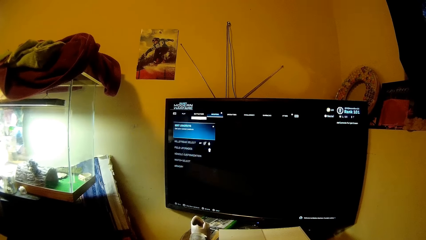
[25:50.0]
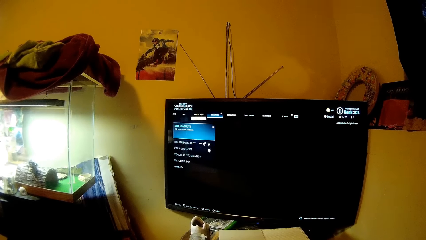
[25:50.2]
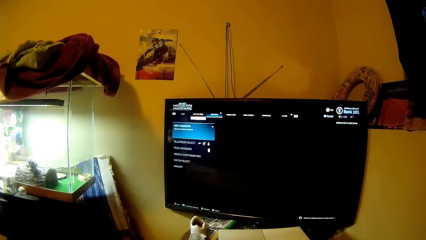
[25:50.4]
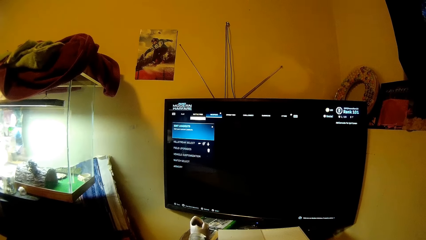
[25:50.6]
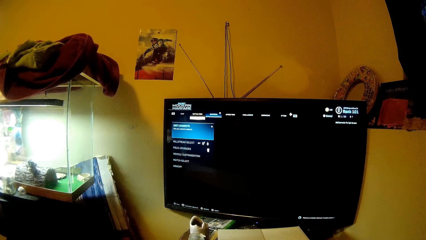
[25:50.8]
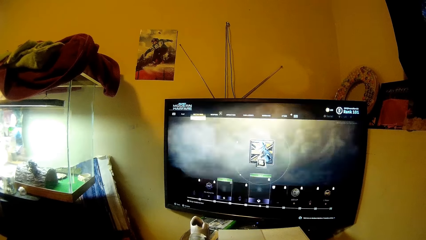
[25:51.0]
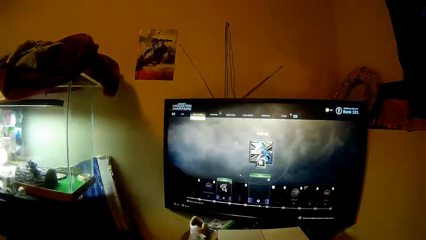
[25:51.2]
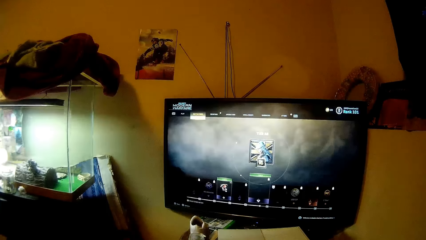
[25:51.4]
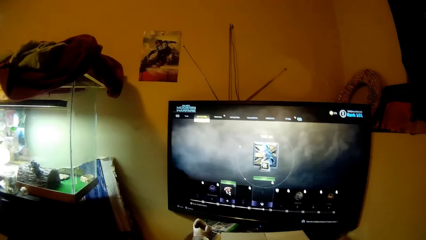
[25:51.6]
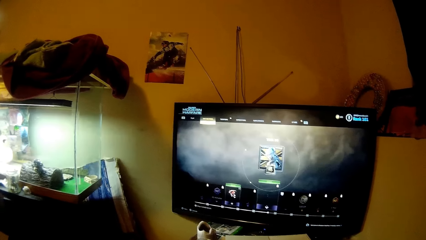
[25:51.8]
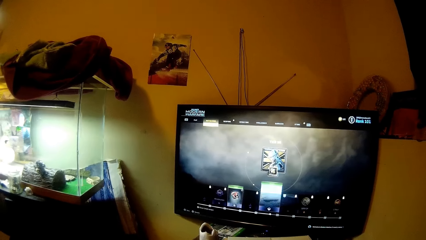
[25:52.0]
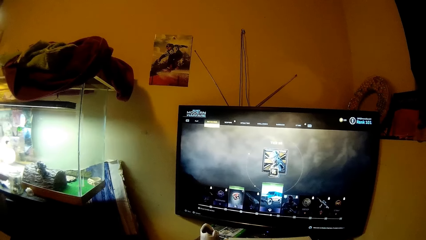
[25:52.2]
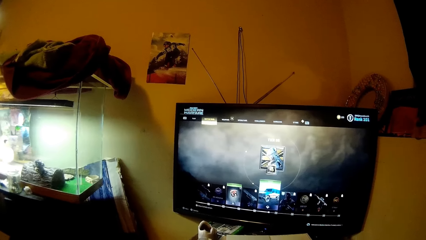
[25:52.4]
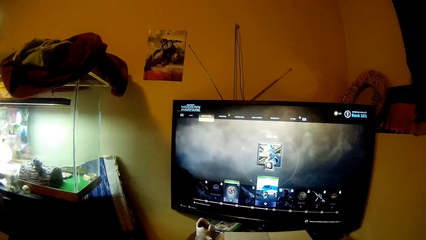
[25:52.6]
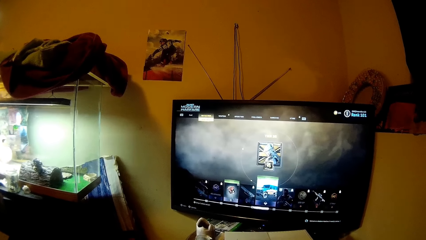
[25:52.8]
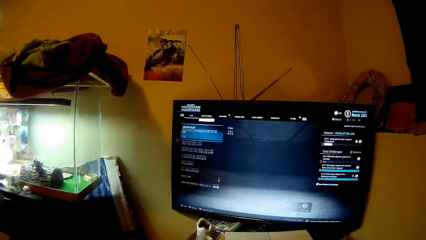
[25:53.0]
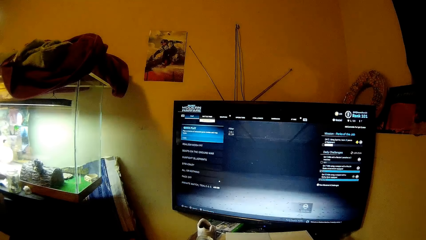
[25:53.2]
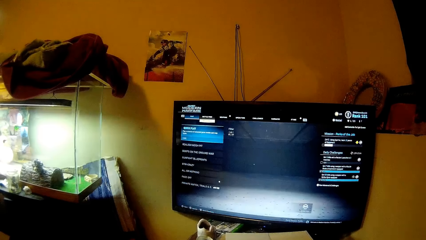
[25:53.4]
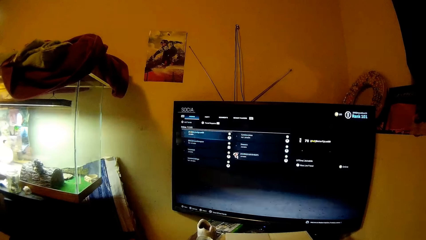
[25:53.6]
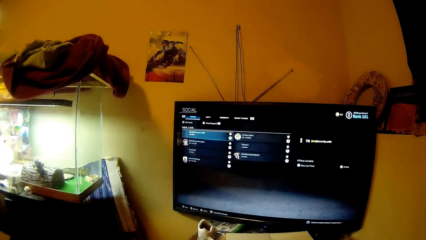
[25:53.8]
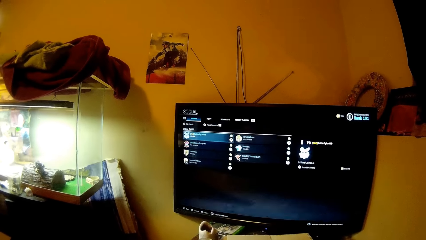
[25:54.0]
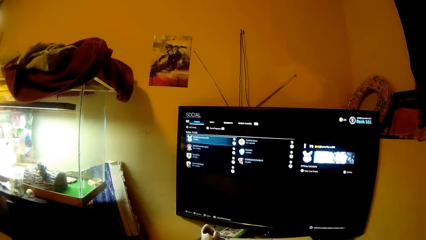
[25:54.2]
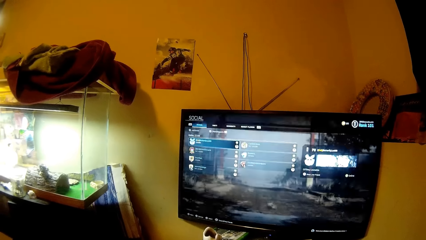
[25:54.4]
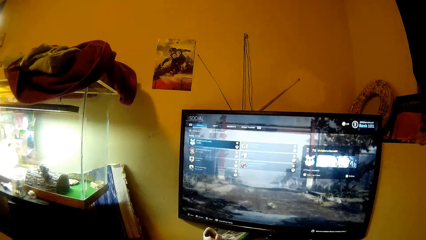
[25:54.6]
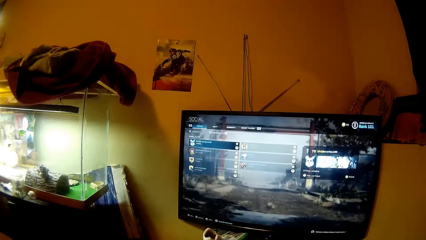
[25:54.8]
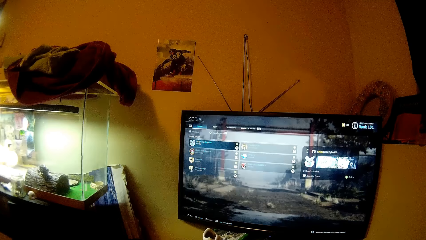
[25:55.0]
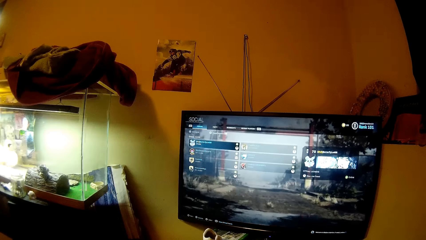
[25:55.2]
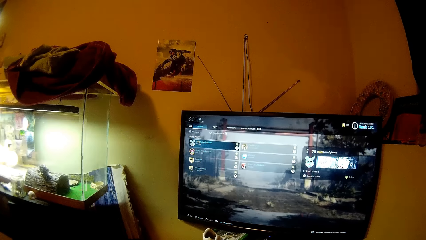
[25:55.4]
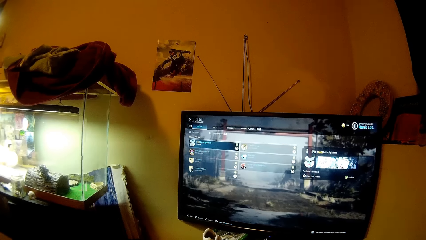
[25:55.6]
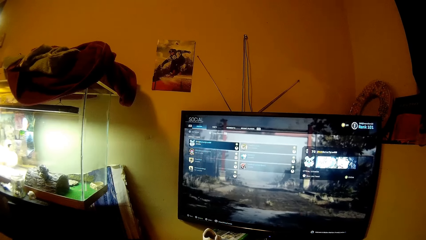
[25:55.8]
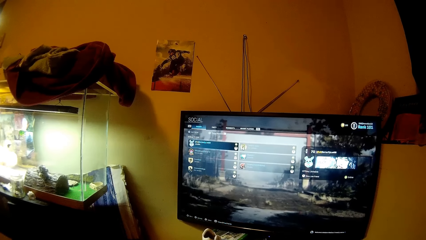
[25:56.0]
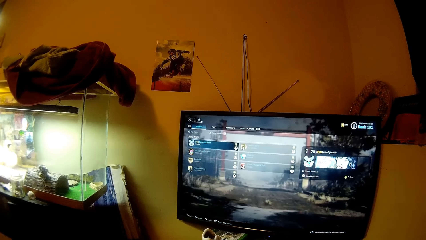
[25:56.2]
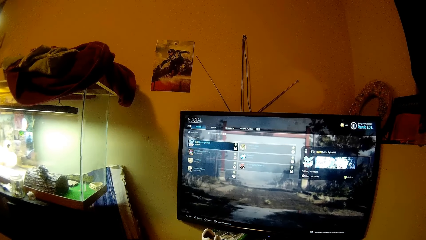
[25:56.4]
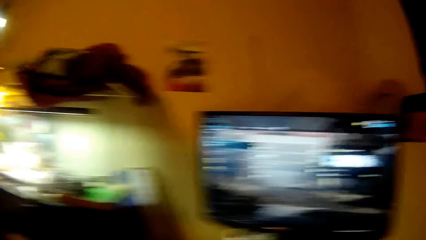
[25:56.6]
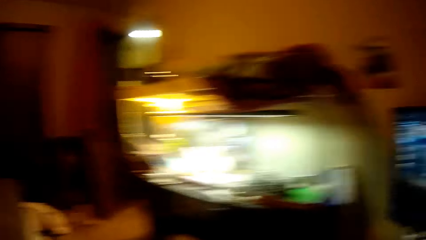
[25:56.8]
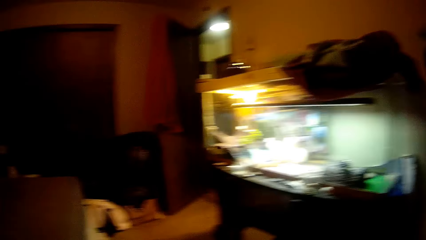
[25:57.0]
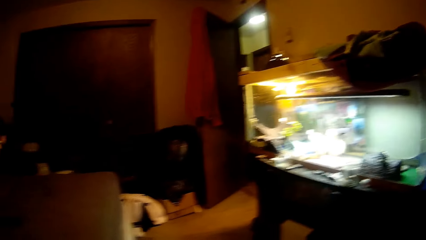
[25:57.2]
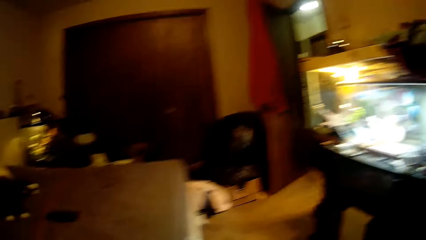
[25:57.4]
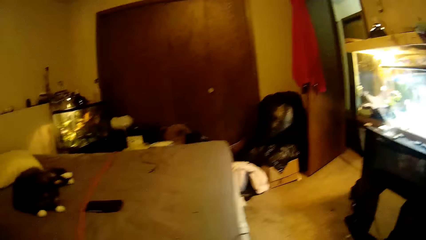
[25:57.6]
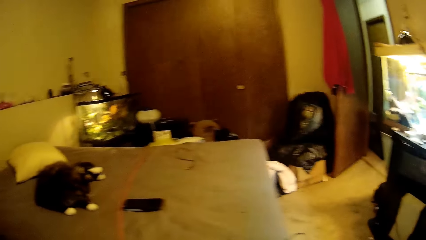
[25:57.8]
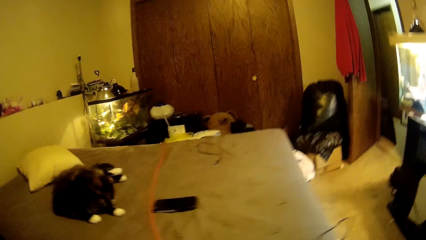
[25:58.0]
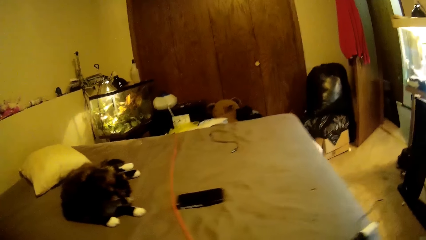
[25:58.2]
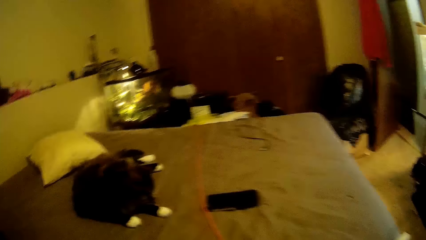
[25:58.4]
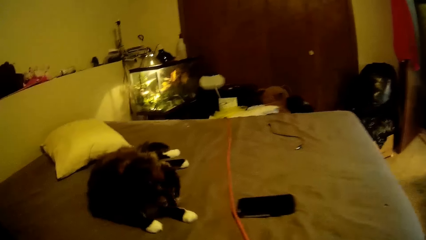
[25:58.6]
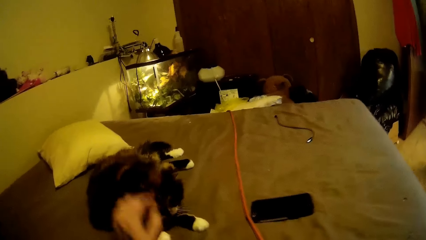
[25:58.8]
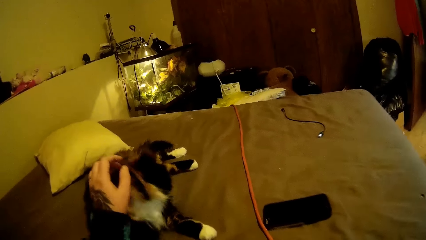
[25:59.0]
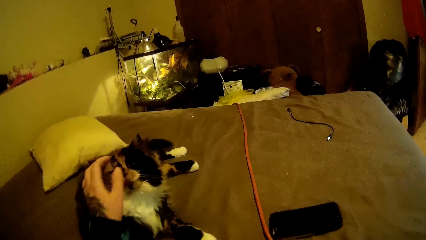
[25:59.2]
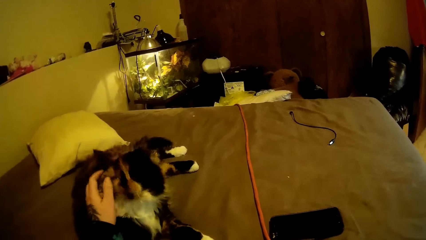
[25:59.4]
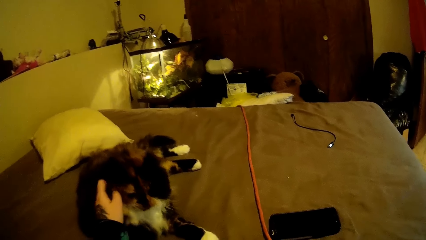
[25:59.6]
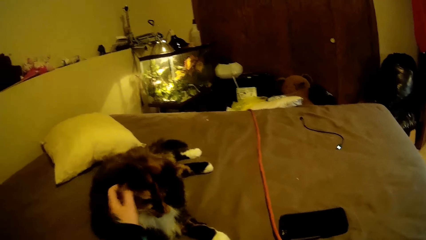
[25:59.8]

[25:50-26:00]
The camera wearer scrolls in the TV. She looks around. She pets a cat on a bed with her left hand.

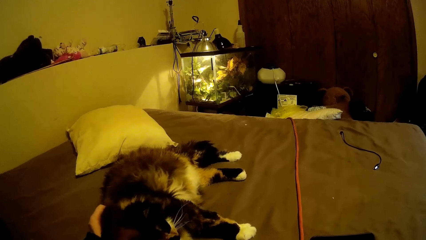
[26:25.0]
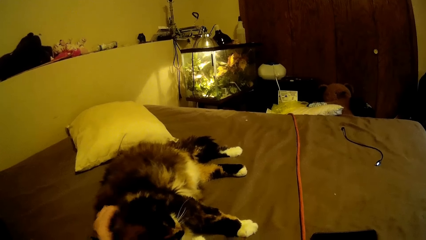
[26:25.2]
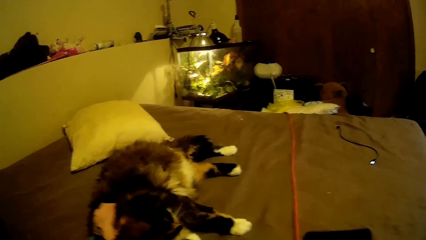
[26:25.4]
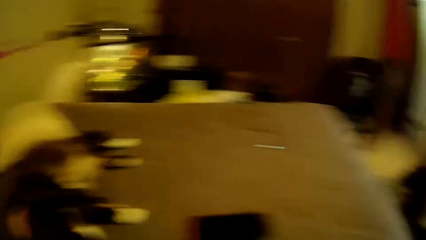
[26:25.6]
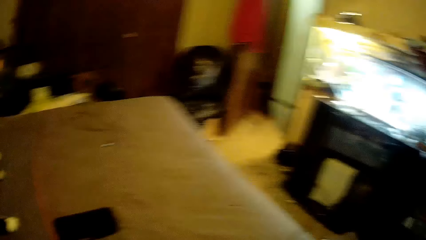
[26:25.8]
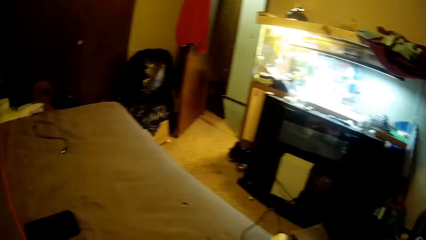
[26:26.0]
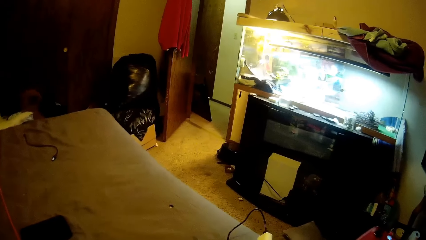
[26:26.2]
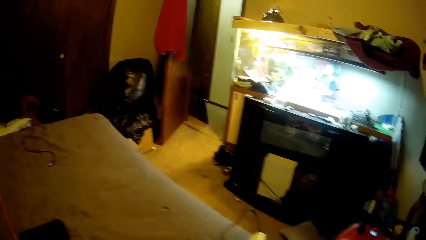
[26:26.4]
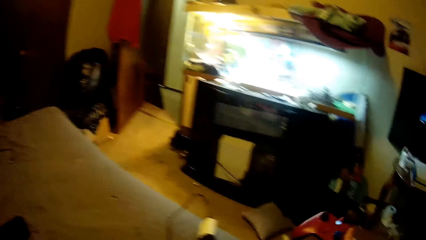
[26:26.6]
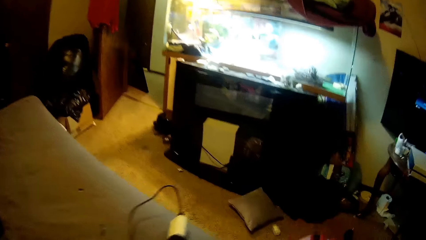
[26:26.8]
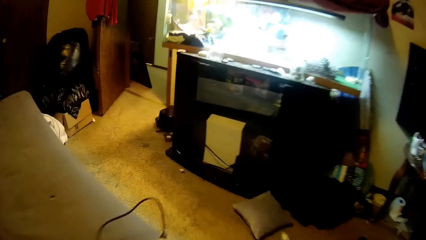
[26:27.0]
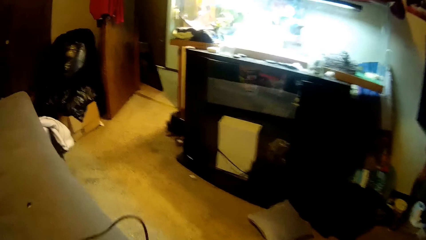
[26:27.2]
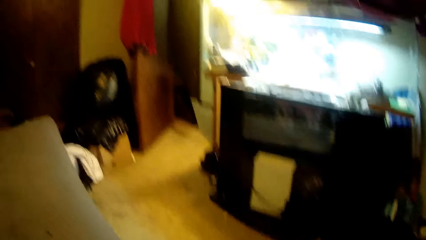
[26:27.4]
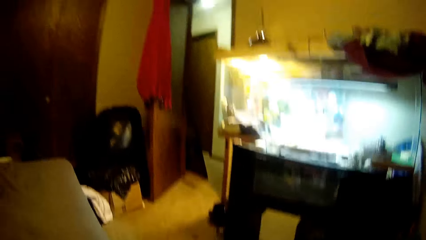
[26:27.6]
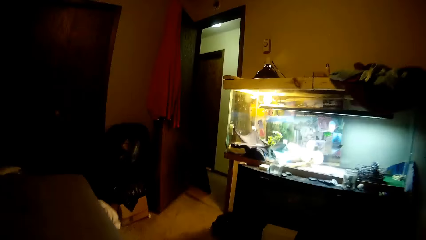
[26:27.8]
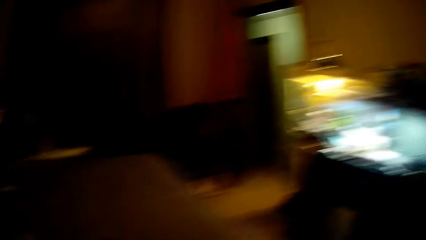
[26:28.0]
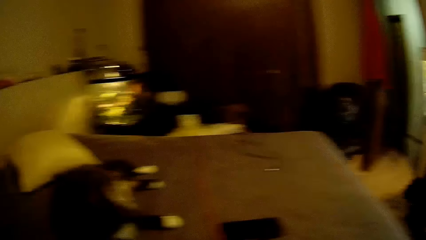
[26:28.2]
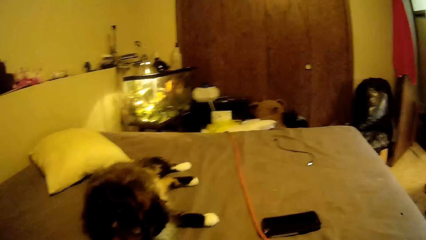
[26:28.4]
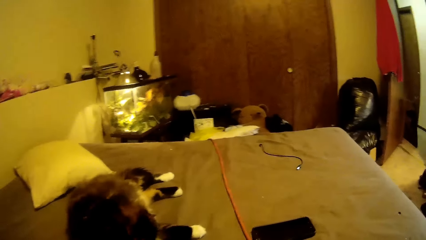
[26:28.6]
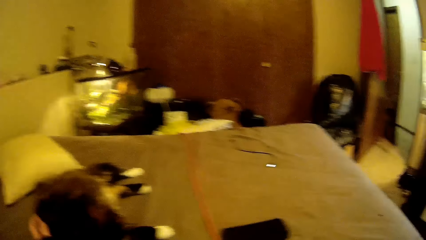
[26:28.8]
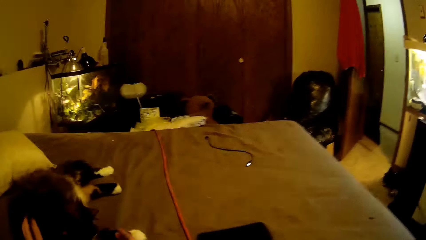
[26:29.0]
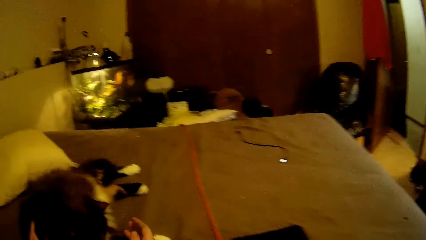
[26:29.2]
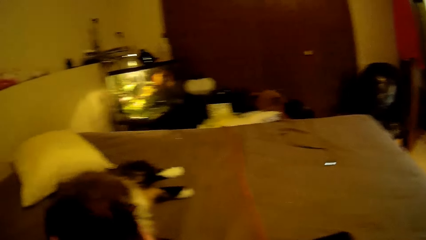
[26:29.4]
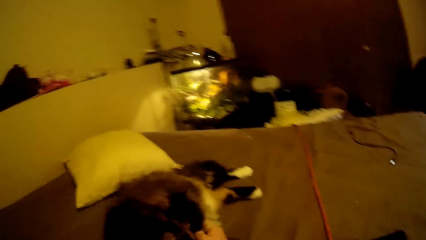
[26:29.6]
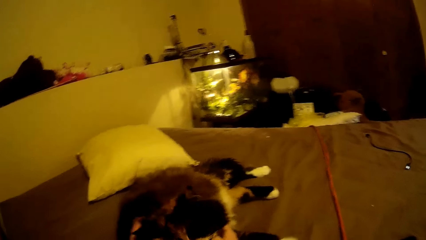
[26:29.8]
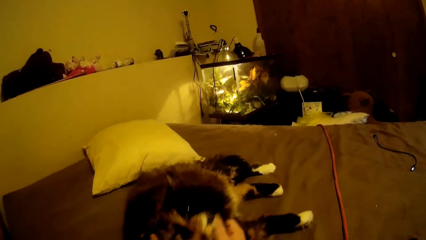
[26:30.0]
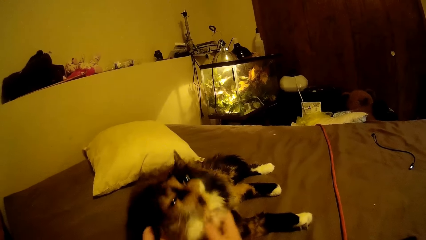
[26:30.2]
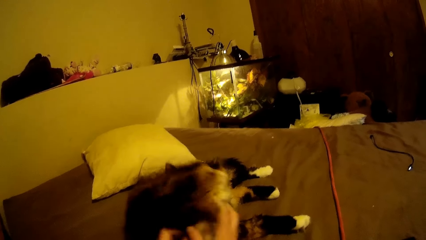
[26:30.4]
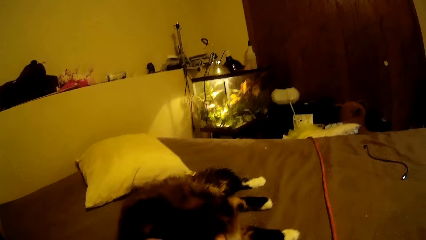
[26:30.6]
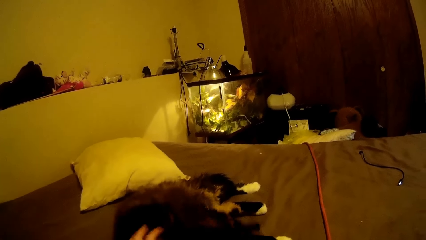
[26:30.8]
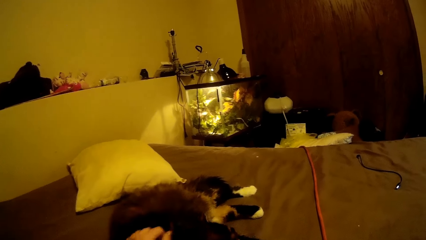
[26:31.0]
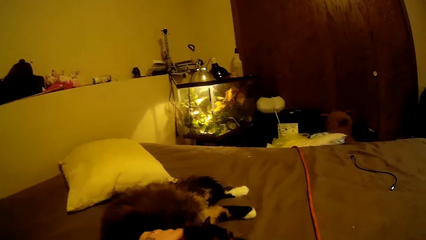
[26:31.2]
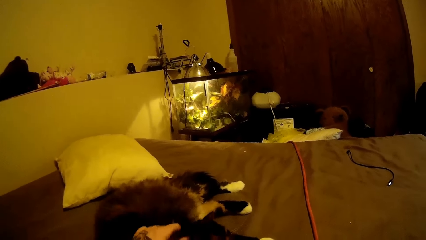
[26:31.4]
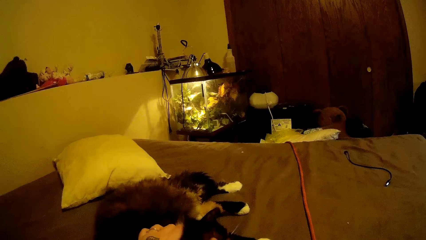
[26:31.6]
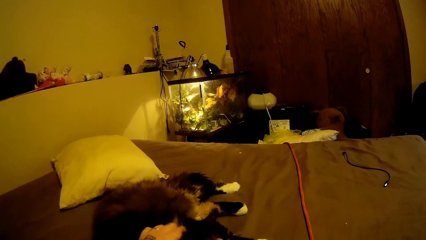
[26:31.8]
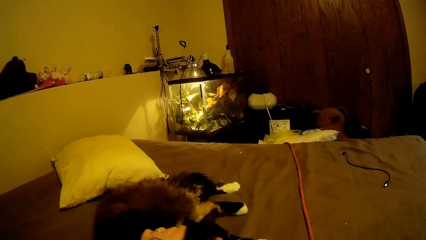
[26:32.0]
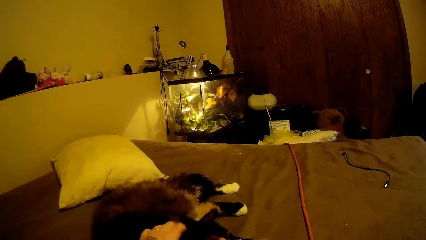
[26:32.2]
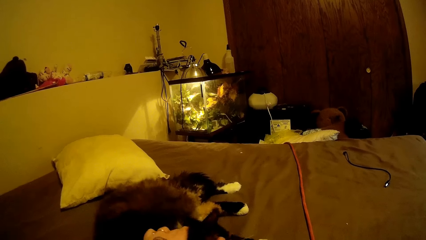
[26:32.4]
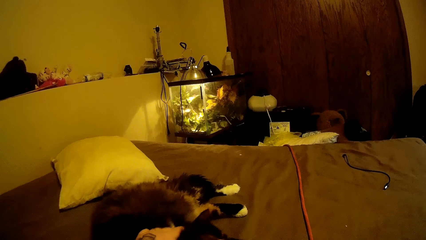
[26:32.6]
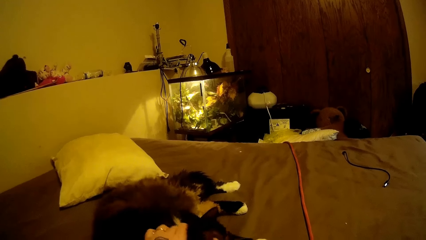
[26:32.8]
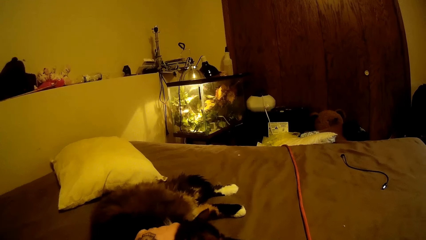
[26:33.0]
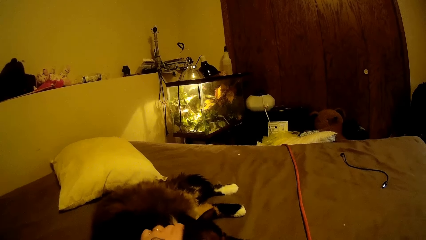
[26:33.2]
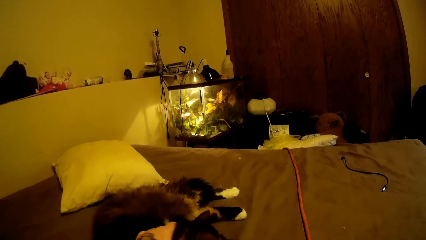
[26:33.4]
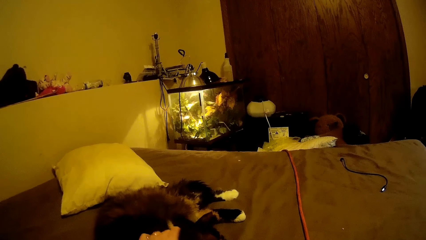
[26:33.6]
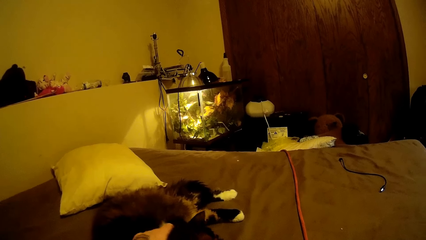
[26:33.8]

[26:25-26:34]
The camera wearer looks around in the house. She drops the controller on the floor with her right hand. She pets the cat on the bed with both her hands. She plays with the cat.
